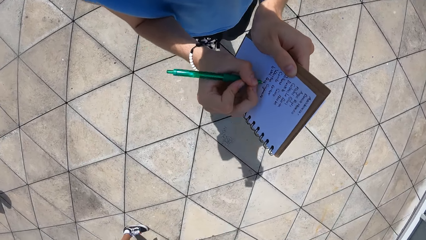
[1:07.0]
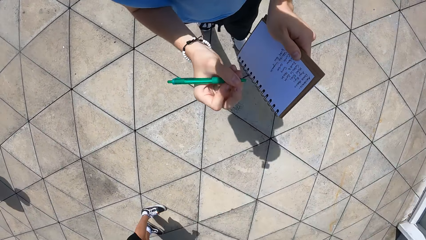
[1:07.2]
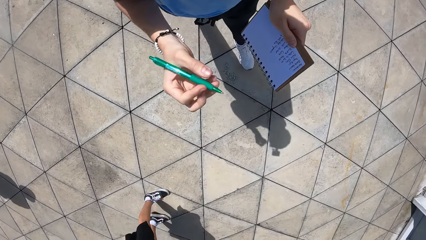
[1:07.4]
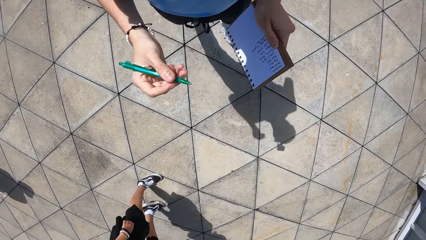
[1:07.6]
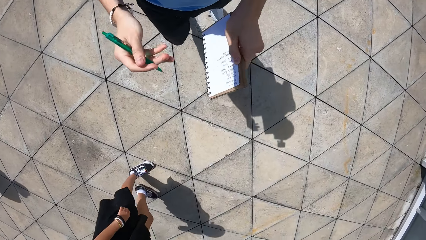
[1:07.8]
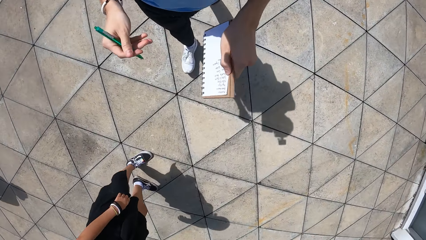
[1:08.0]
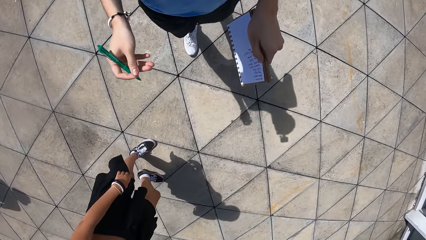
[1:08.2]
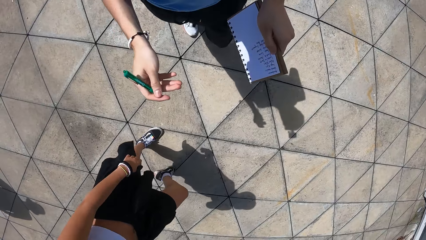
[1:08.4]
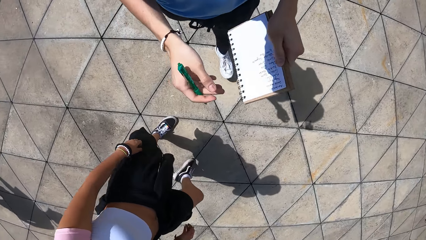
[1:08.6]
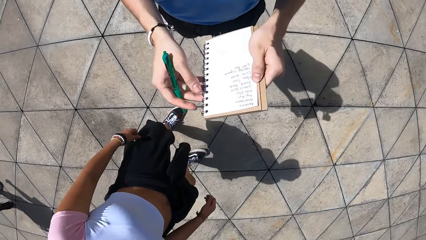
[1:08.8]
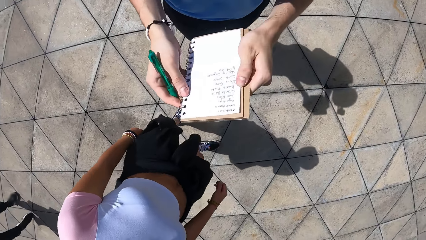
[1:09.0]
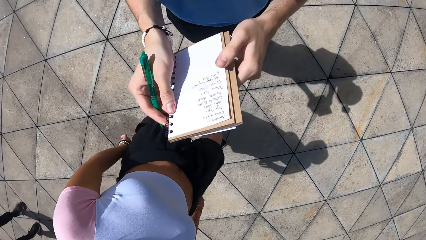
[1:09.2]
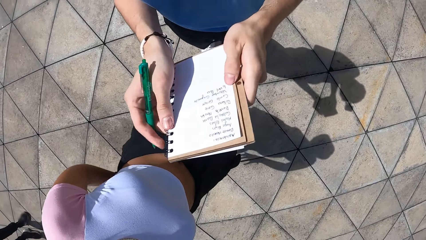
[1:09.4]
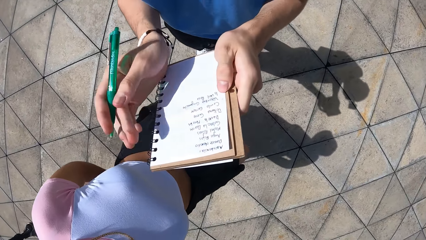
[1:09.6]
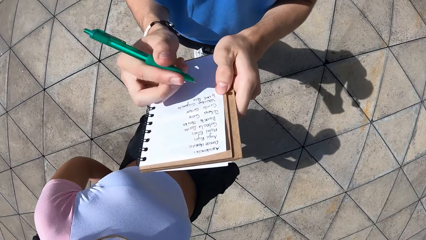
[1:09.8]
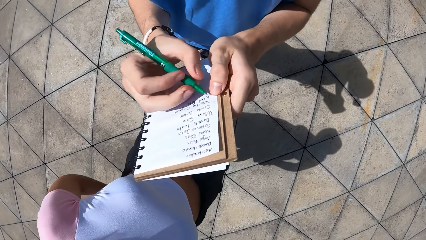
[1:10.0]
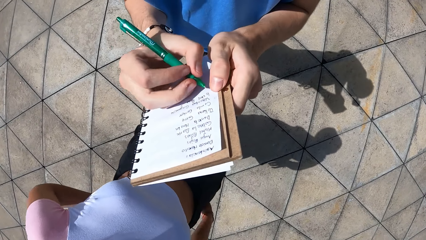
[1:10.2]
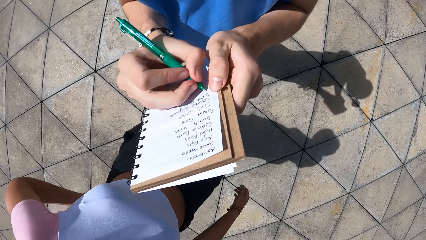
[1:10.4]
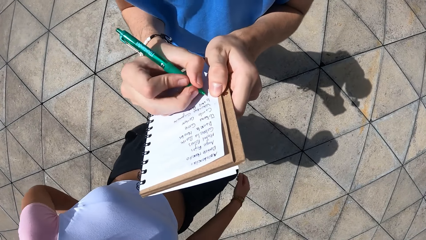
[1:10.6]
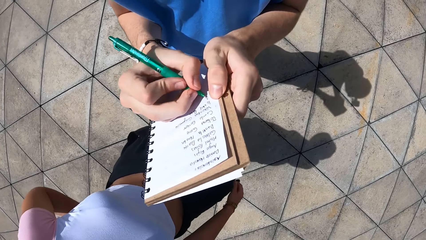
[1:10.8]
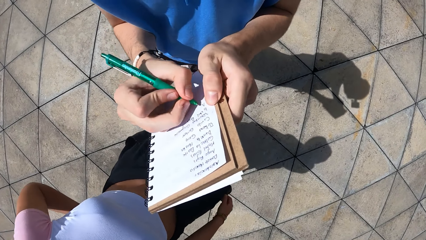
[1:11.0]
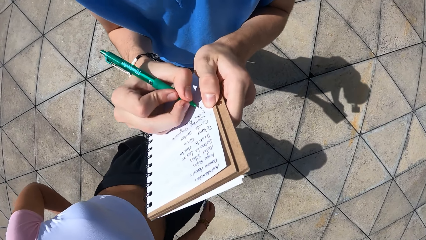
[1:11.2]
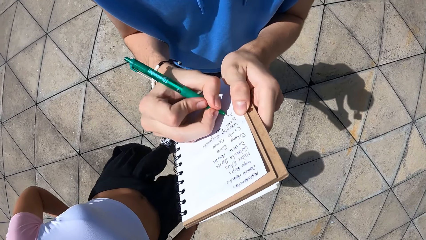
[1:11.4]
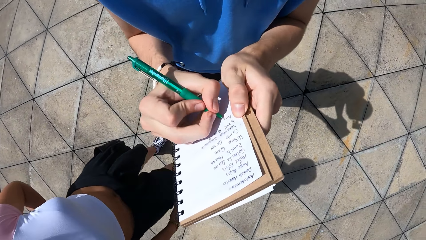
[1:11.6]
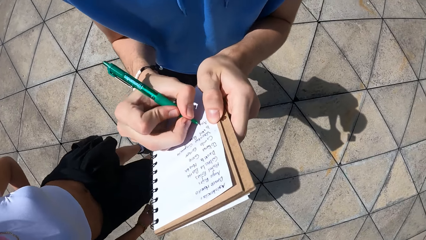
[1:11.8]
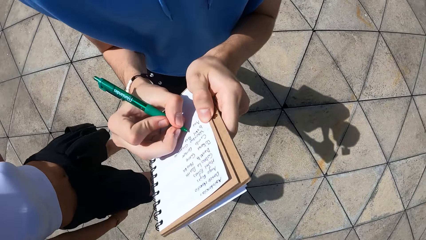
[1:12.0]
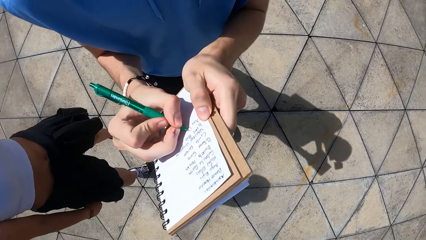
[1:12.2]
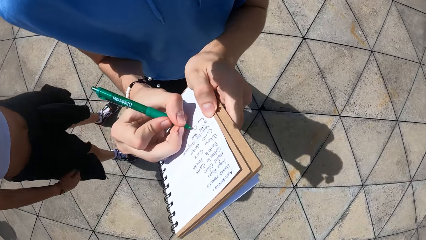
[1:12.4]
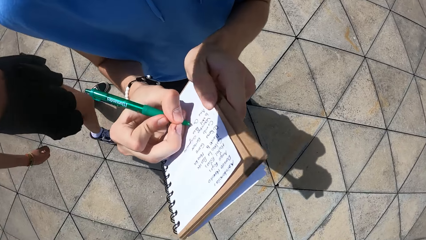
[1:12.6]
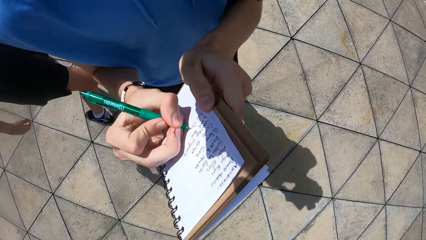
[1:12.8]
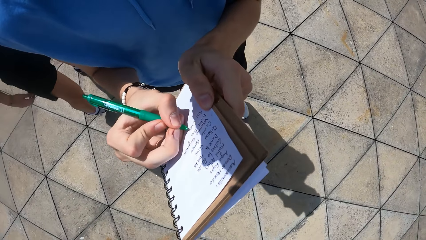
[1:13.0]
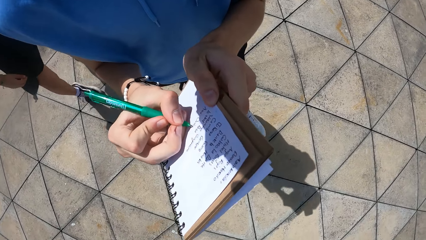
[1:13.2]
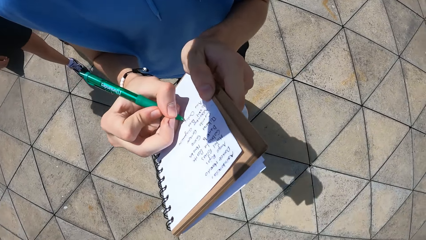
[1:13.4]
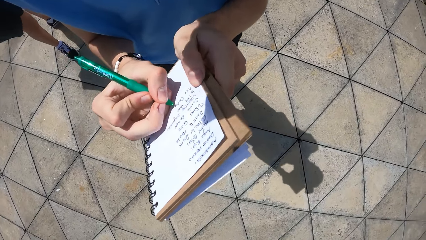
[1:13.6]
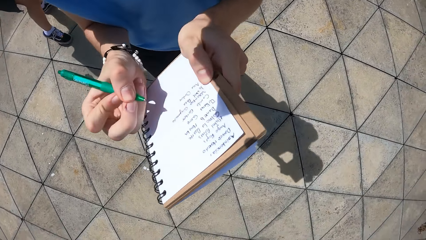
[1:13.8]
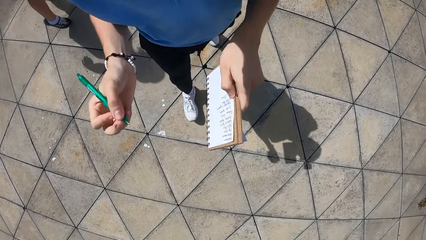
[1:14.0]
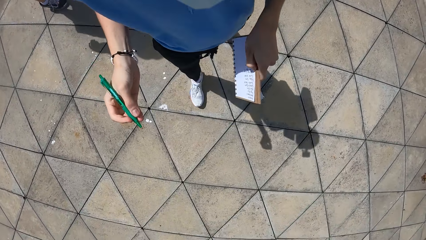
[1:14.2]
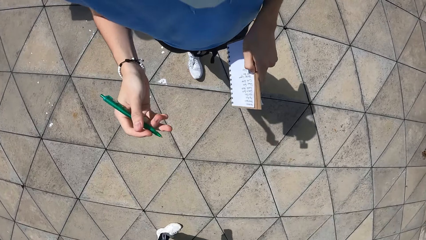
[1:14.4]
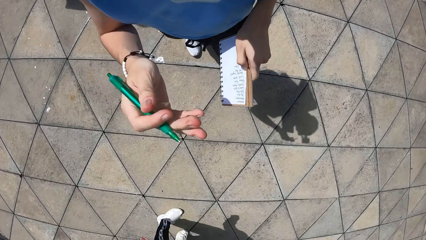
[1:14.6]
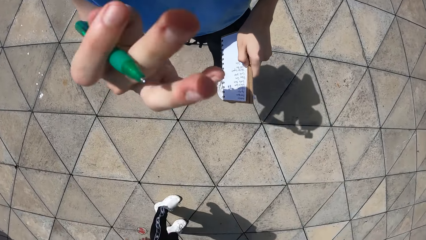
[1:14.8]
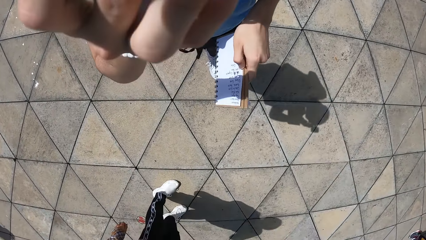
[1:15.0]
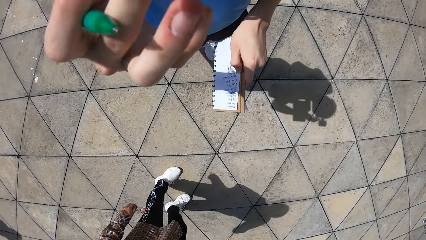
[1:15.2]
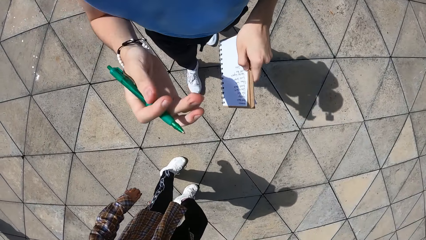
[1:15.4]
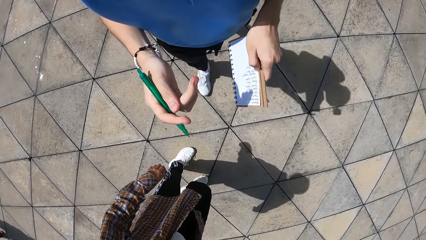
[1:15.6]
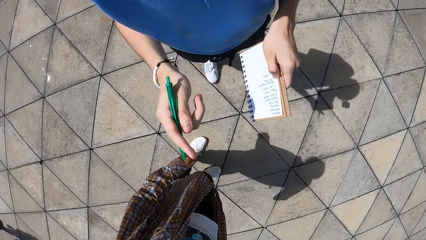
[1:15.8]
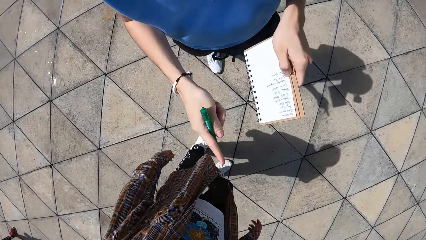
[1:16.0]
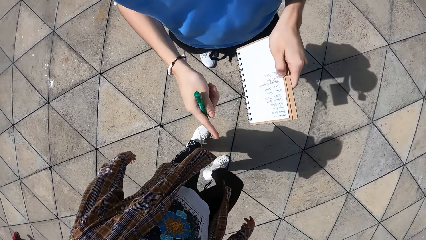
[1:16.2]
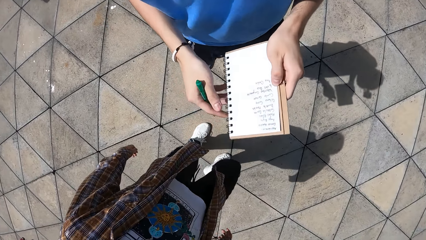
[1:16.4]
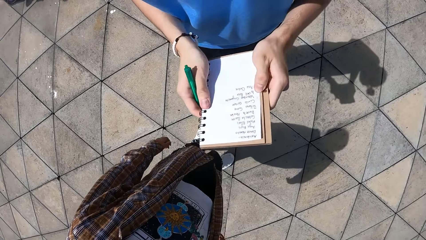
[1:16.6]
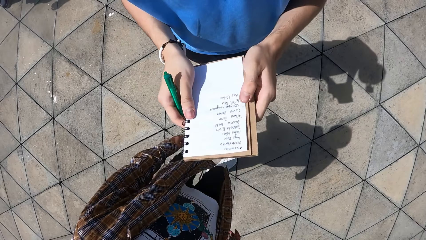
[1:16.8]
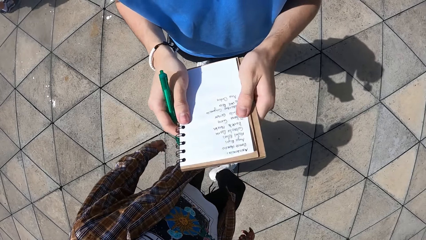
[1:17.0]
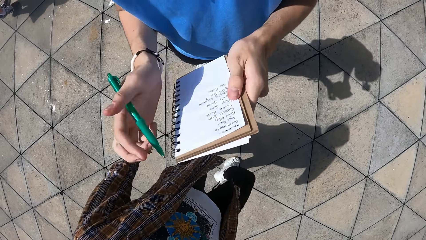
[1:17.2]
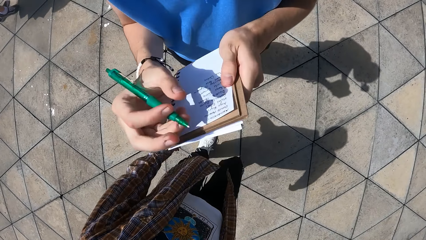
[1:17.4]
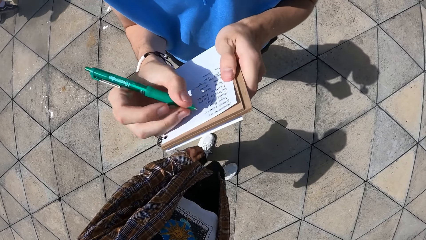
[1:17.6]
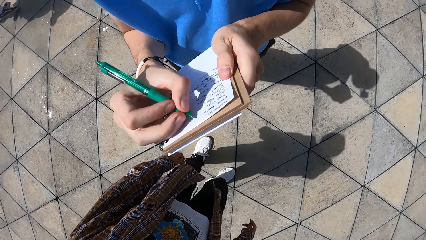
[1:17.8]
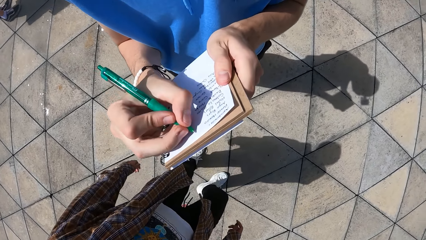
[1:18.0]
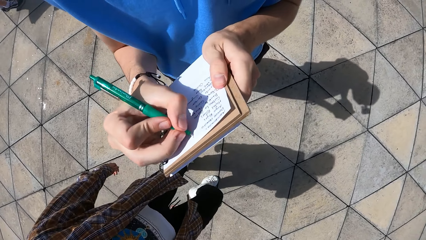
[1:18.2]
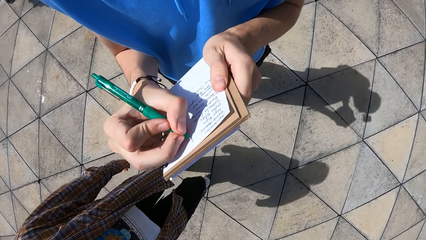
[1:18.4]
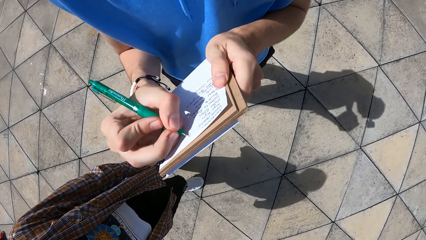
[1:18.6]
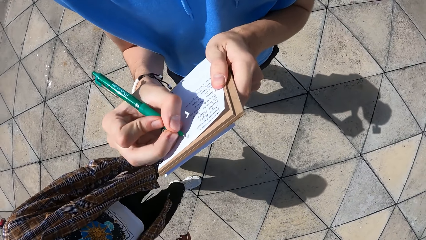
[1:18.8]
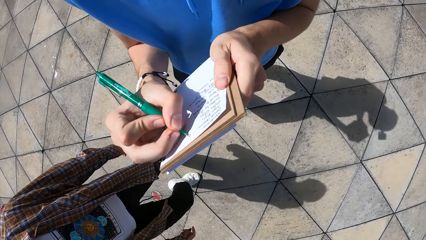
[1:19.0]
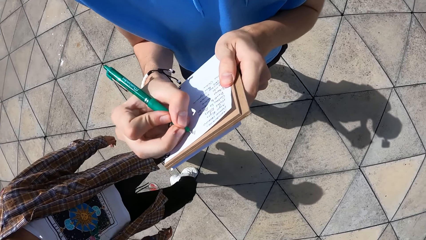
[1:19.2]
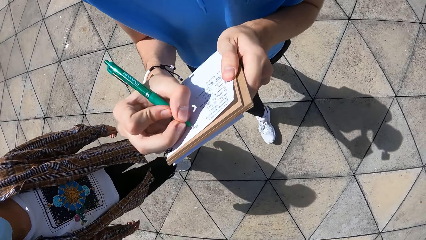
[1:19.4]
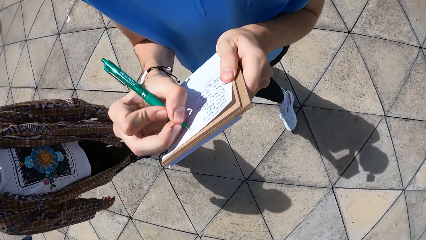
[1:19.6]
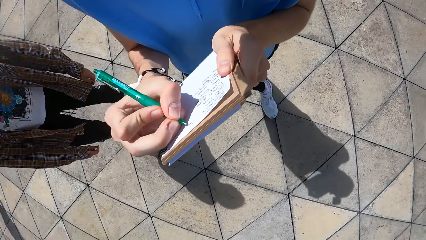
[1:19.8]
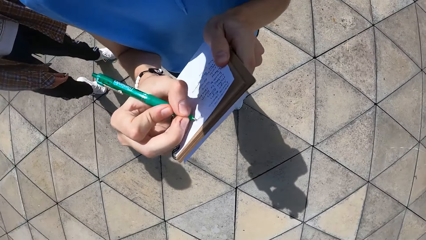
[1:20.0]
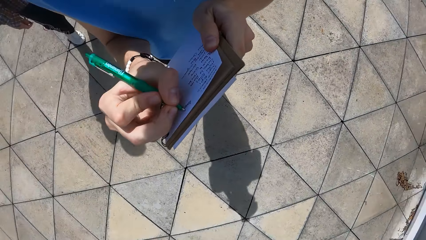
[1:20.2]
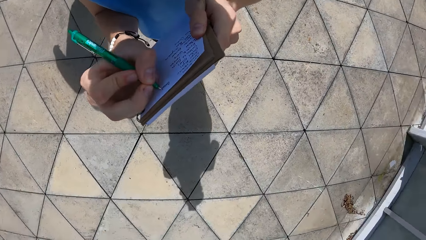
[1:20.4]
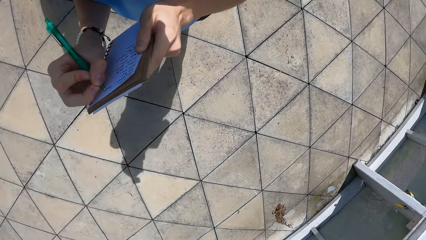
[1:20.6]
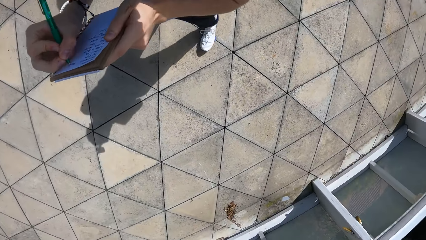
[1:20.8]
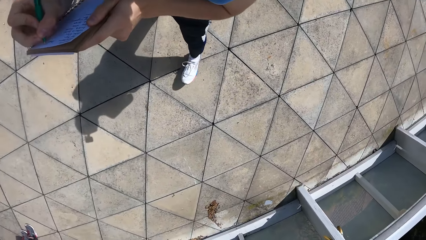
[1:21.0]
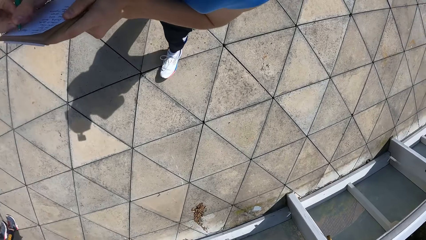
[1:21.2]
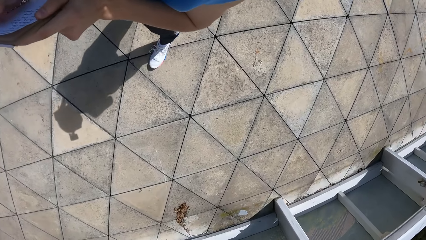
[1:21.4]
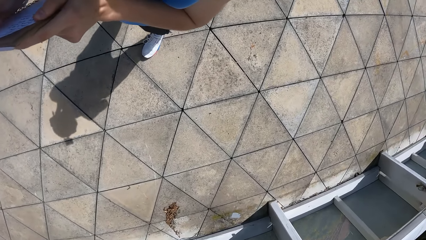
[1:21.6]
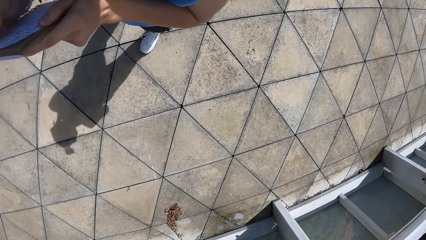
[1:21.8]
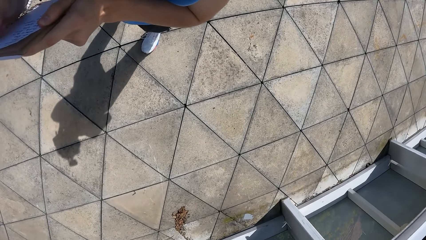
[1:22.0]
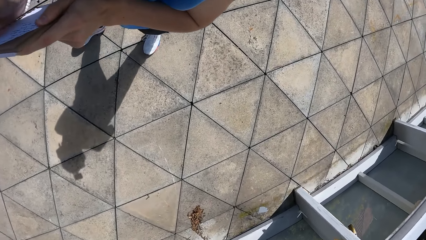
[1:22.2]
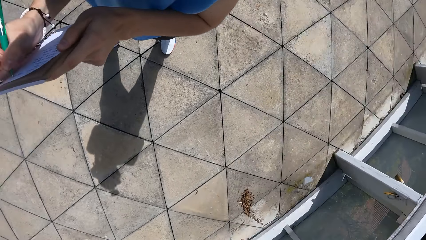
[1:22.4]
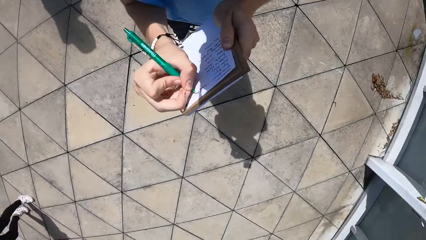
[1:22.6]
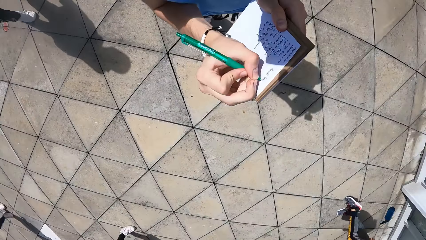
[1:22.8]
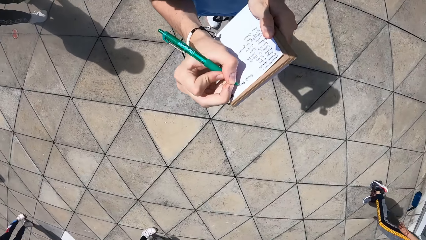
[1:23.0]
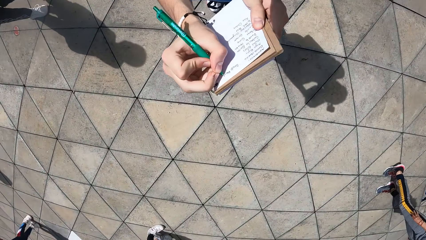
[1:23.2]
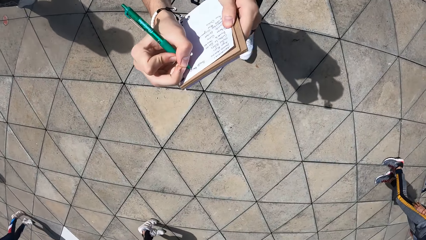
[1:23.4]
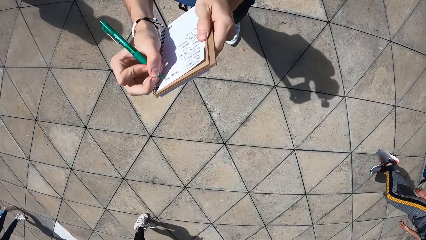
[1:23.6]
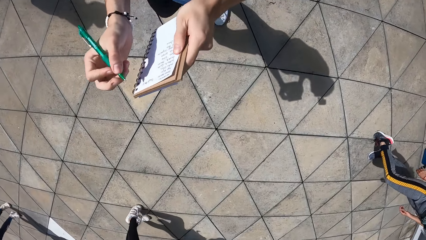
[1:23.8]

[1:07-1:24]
The camera wearer stops writing on the book. He walks. He holds the book with both hands. He writes on the book and walks. He holds the jotter with his left hand. He stops writing on the book. He holds the pen with his right hand. He touches his face with his right hand. He gestures using his right hand. He interacts with a woman. He points using his index finger. He holds the jotter with both hands. He writes in the jotter with the pen in his right hand. He walks.
